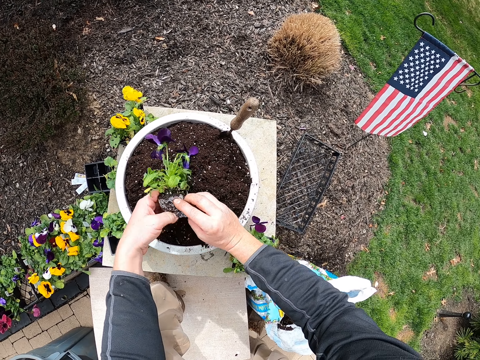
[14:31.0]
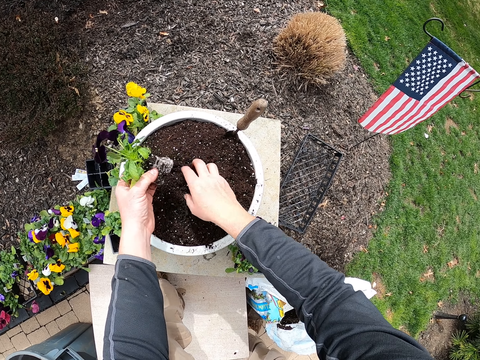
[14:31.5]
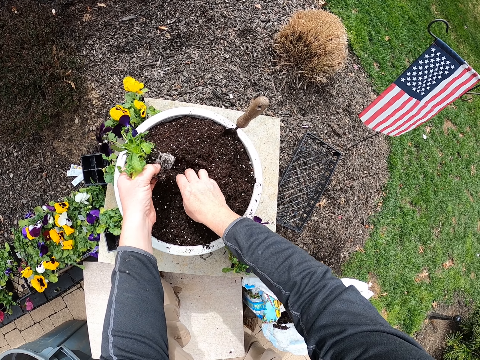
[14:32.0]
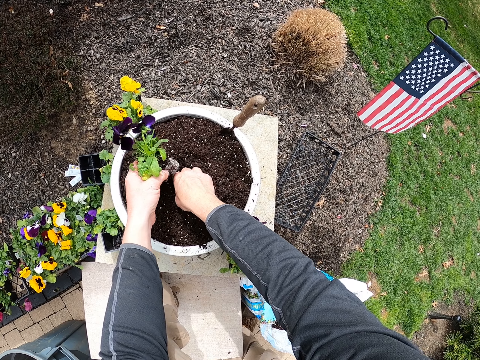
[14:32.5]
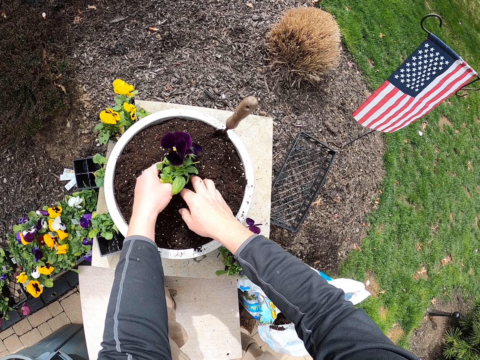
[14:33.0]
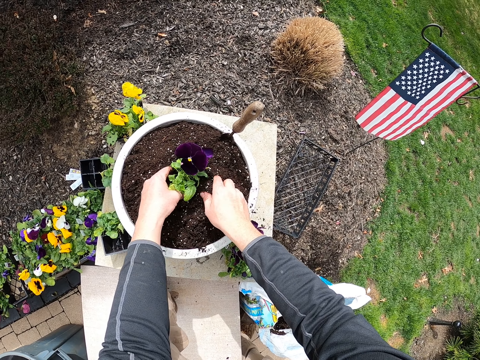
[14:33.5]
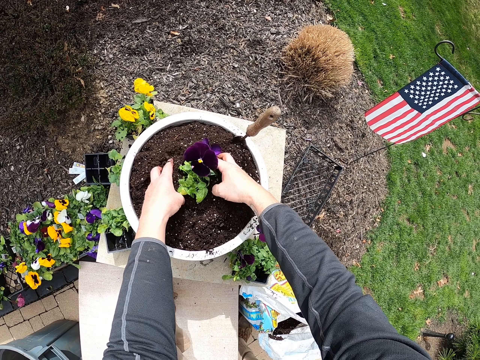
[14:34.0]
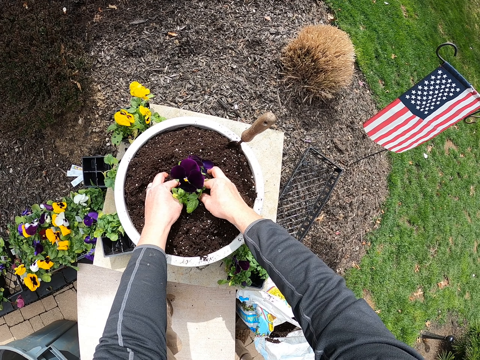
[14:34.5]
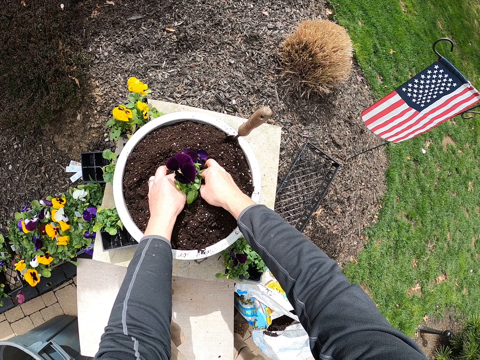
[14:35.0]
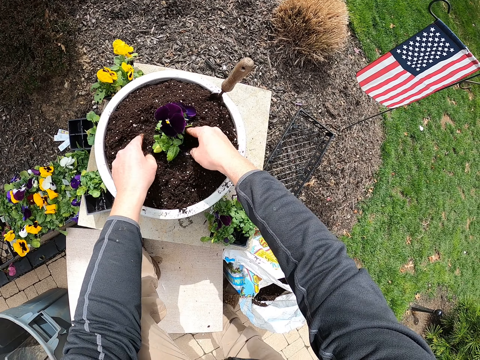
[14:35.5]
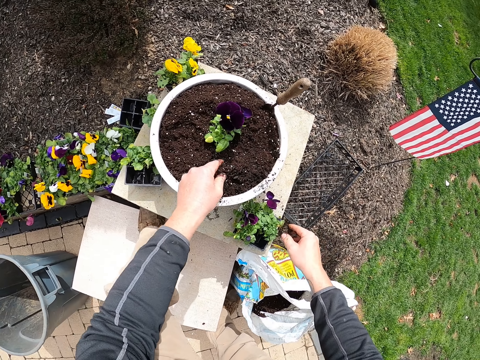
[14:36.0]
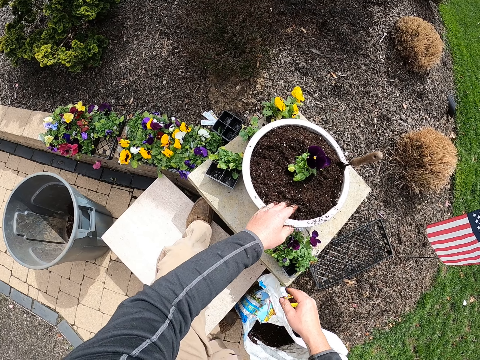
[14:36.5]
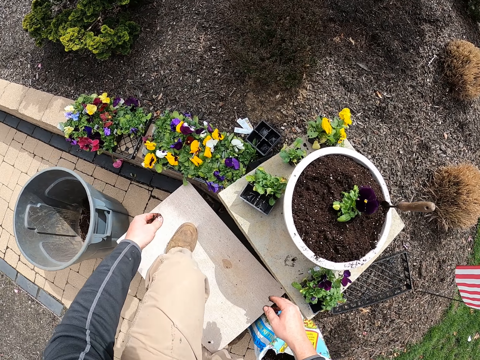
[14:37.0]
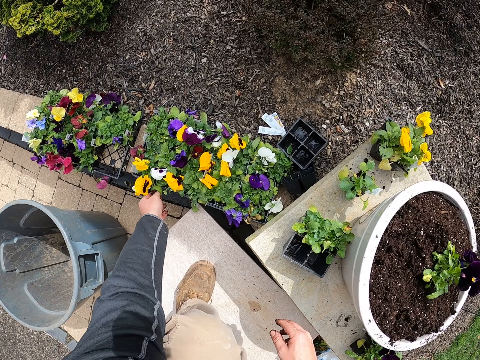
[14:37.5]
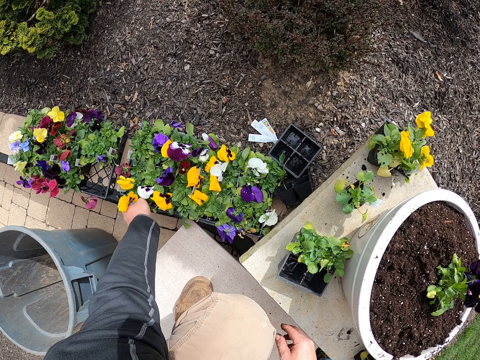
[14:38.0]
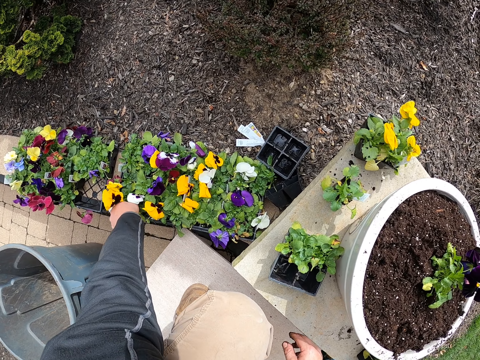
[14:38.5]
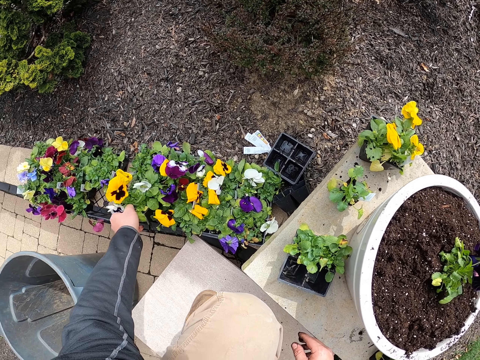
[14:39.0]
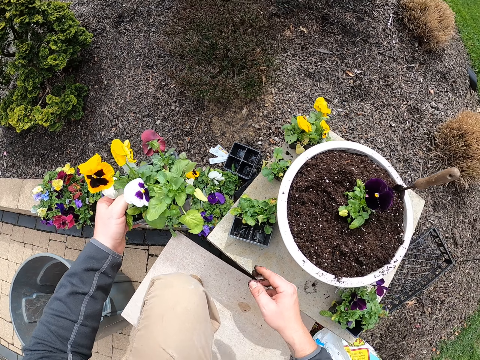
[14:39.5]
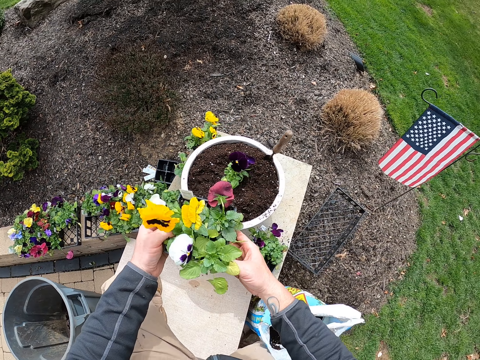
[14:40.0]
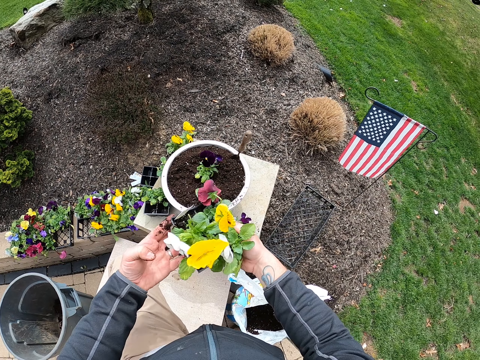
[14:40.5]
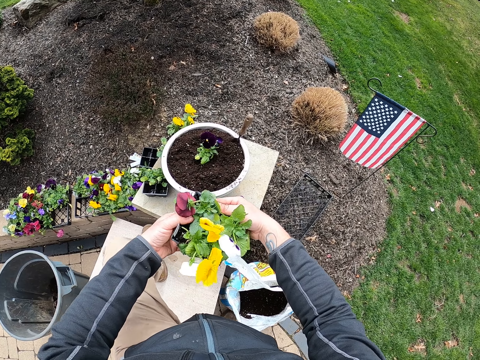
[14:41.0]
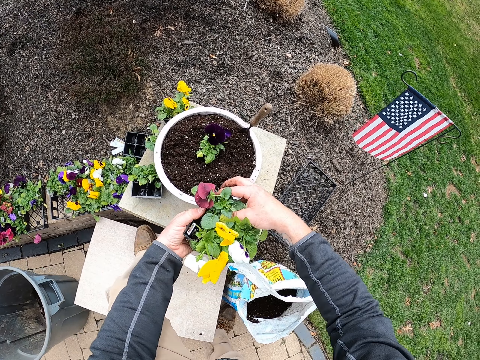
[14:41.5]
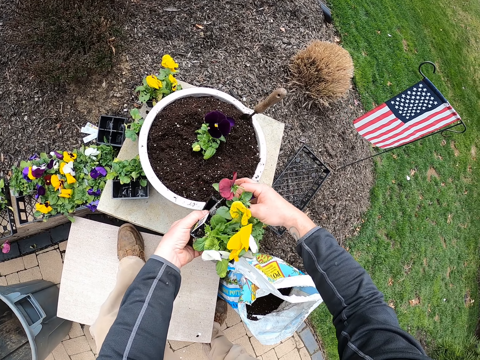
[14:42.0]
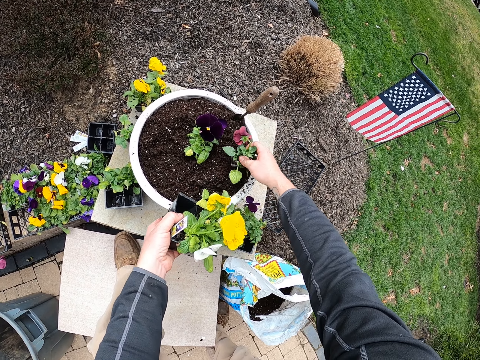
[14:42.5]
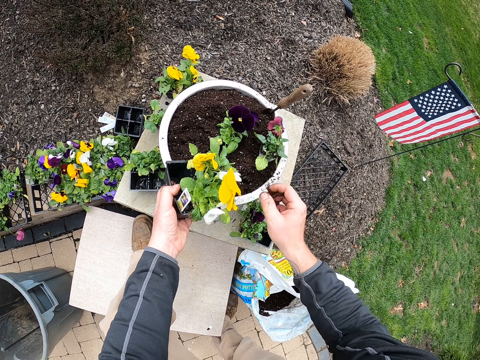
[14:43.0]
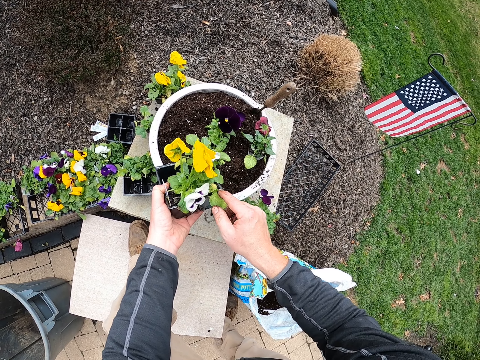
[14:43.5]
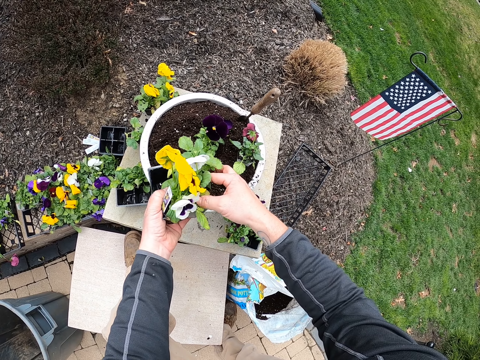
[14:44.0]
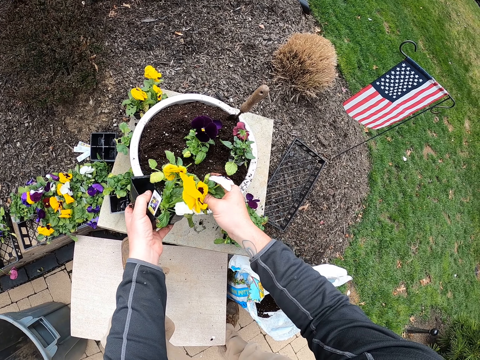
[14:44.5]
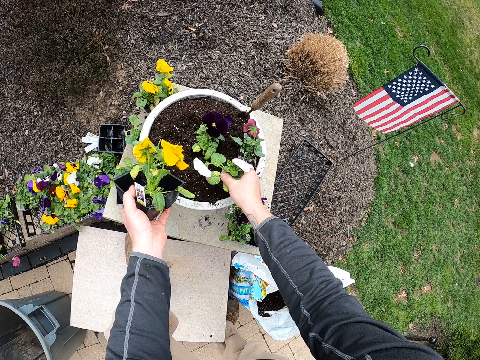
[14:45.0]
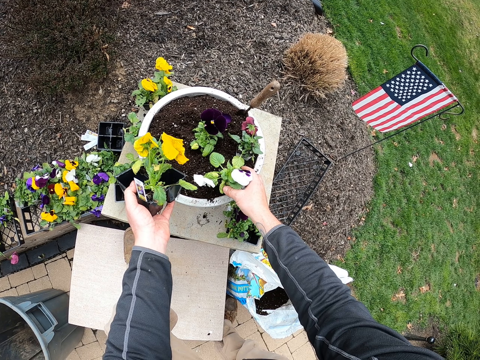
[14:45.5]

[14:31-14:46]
The camera wearer digs into the soil and fixes a plant into the soil. They pick the flowers from the tray. They take a plant from the container. They put the flower in the flower pot. They take a plant from the container.

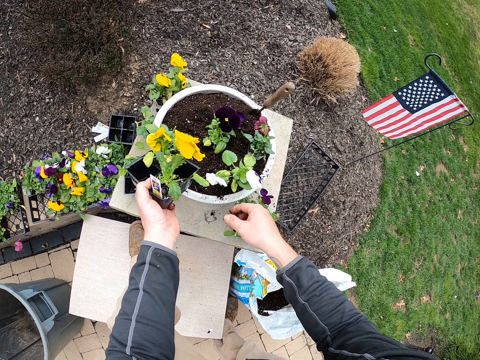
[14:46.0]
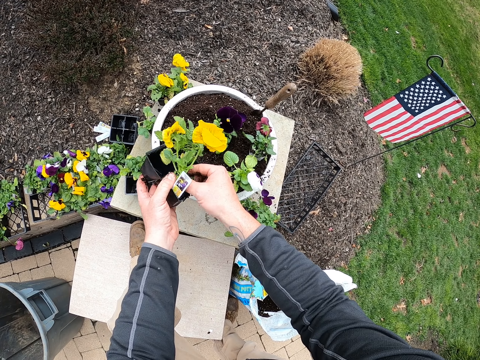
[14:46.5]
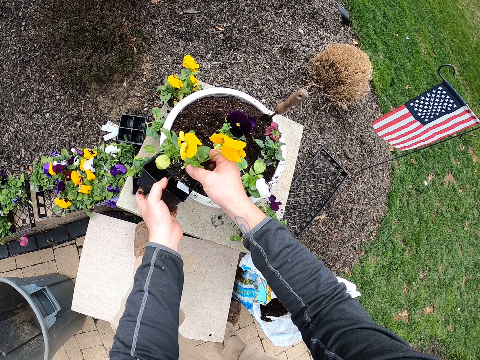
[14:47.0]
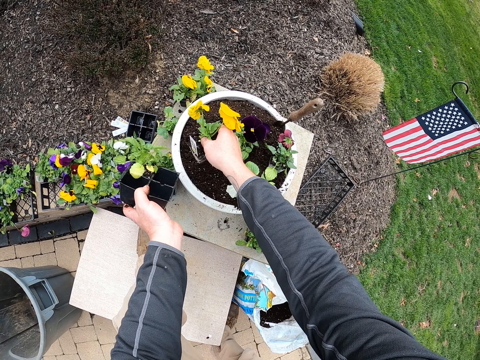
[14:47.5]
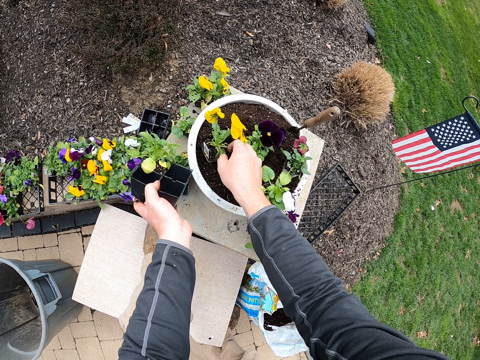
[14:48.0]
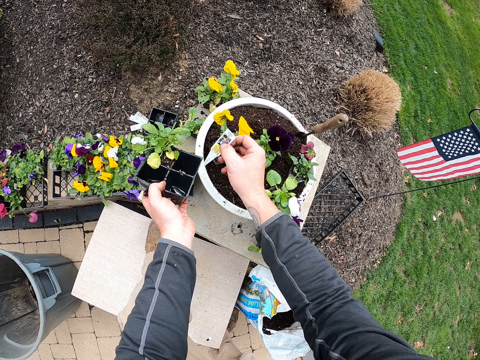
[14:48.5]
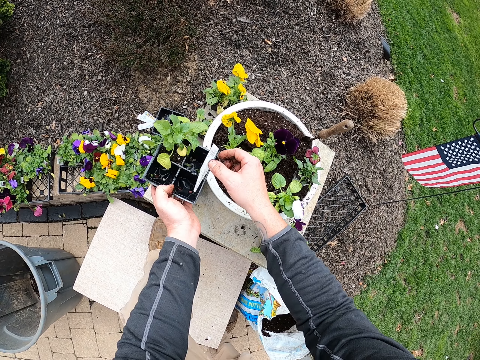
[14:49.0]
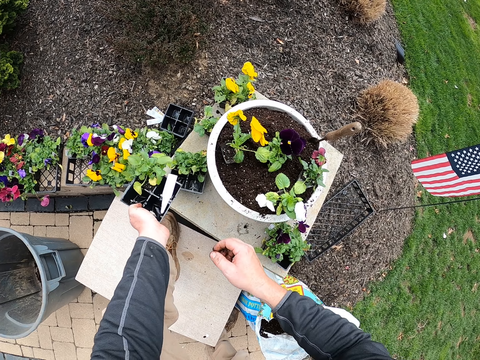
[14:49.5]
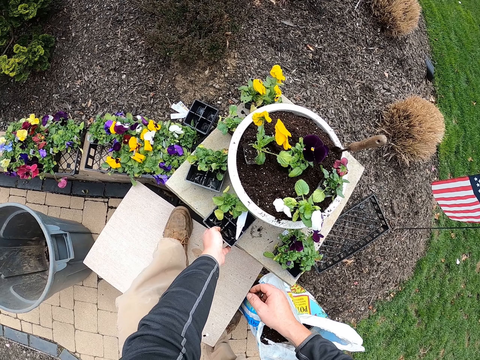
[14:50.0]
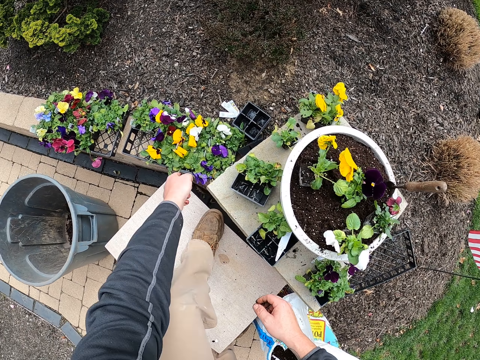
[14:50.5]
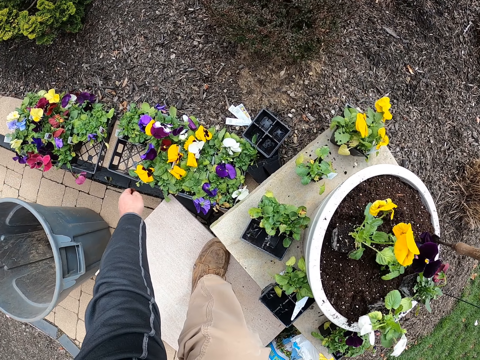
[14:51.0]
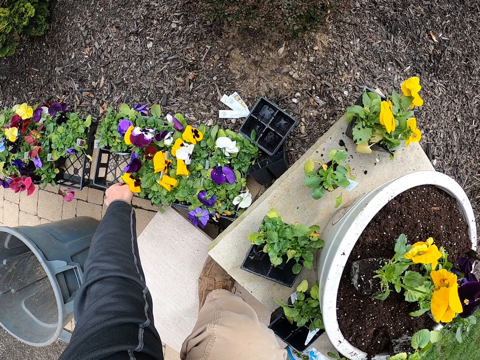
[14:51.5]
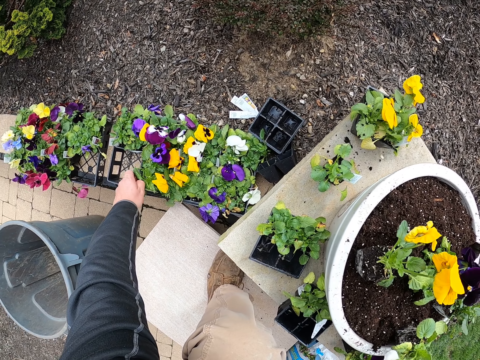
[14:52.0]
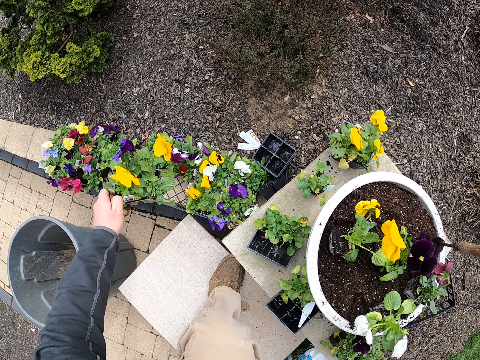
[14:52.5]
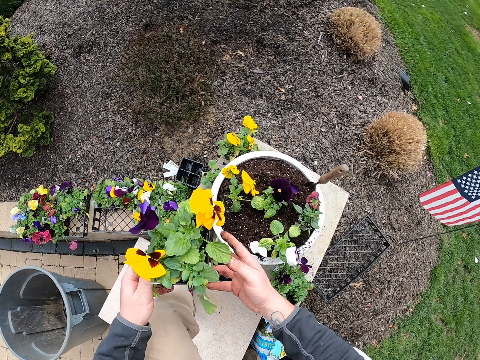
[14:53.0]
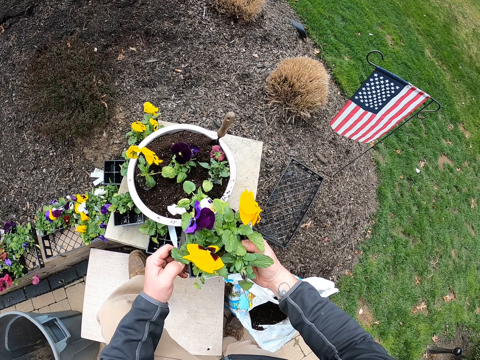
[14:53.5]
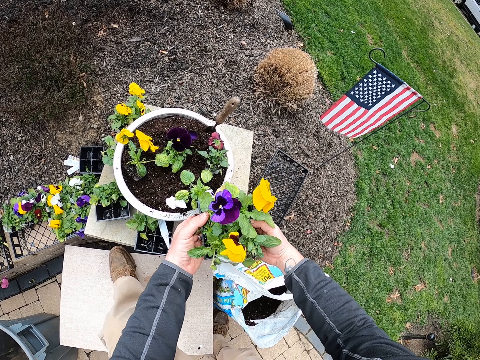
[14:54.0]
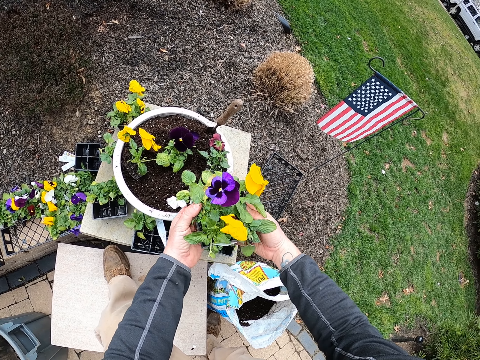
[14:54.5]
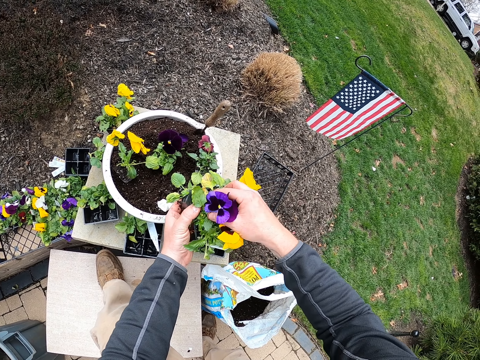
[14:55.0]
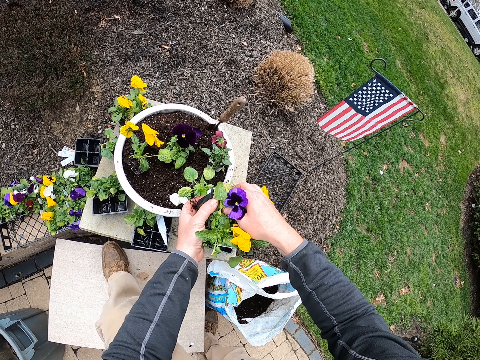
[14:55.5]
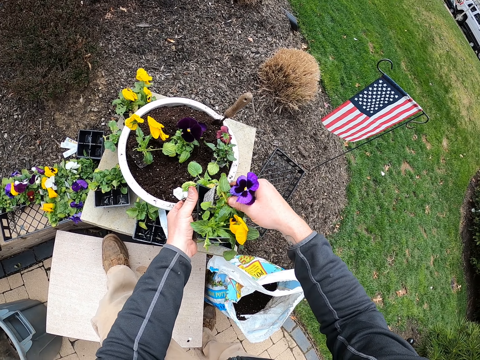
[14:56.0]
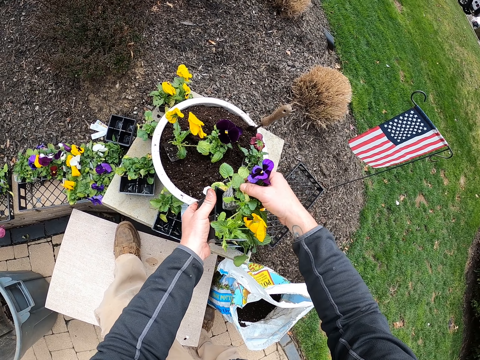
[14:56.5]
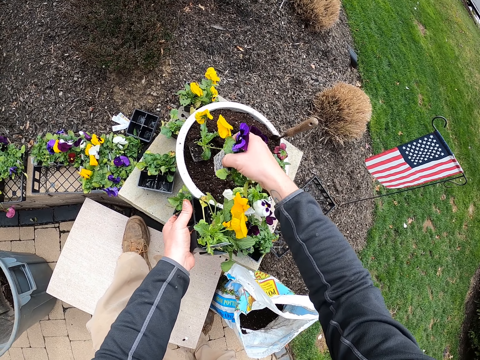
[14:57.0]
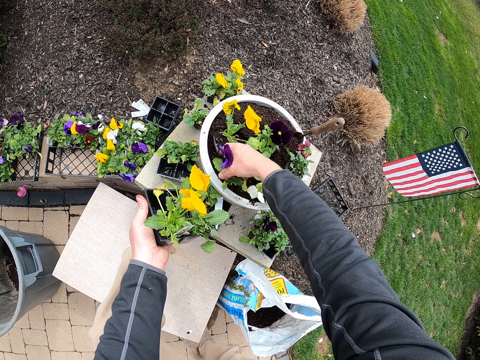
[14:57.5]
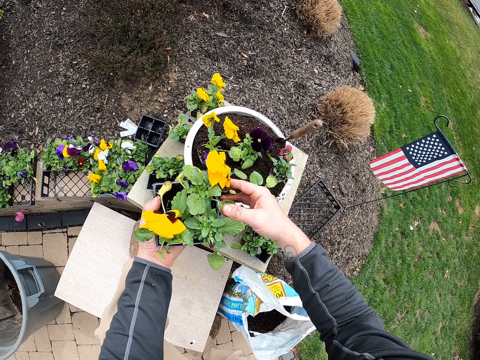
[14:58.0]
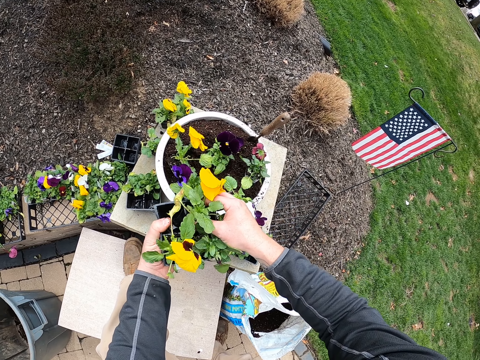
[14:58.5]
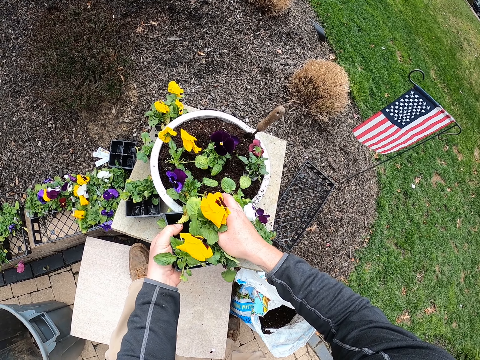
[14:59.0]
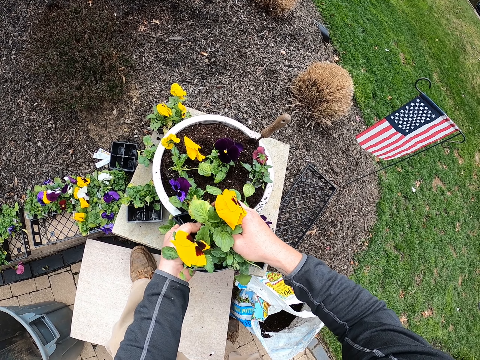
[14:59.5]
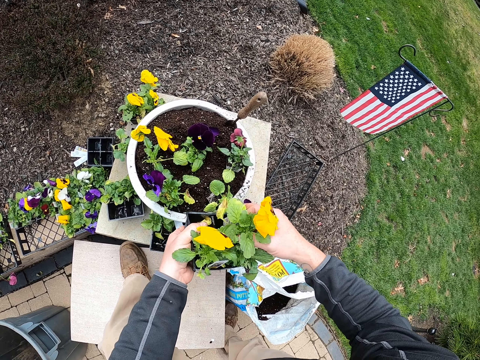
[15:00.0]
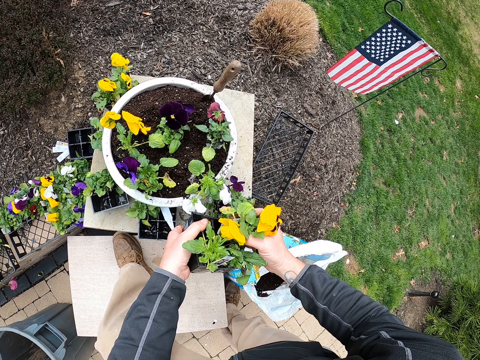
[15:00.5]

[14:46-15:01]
The camera wearer puts the plant on the soil. They take a plant from the container and put the plant on the soil. They remove the paper and put the paper in the tray. They put the container on the bucket. They pick the flowers from the tray. They take a plant from the container. They put the flower in the flower pot. They take a plant from the container.
